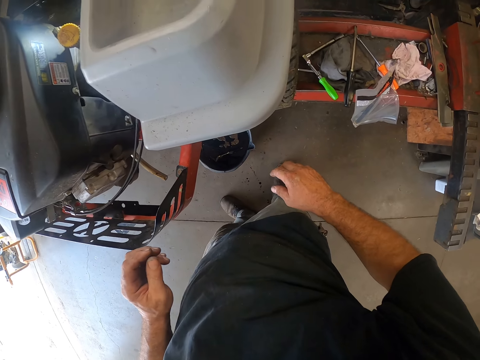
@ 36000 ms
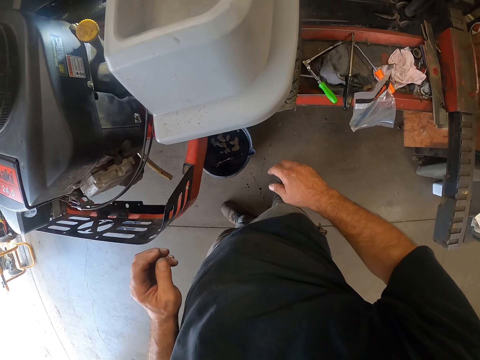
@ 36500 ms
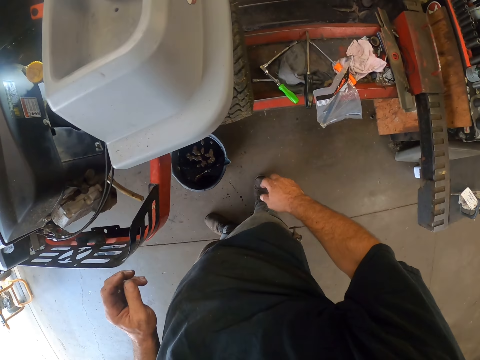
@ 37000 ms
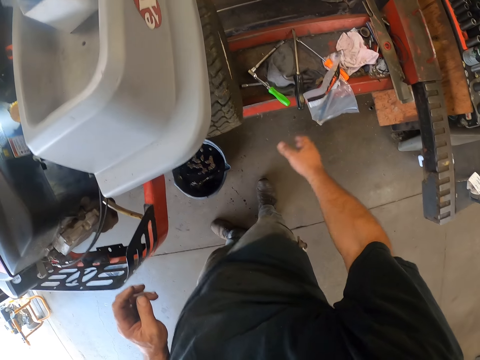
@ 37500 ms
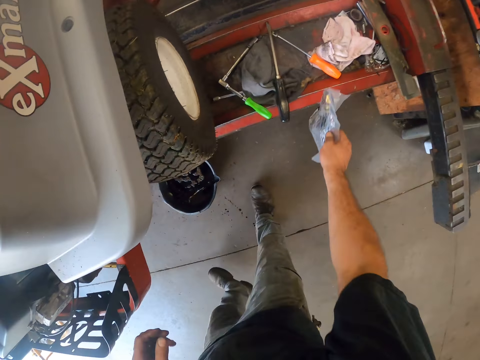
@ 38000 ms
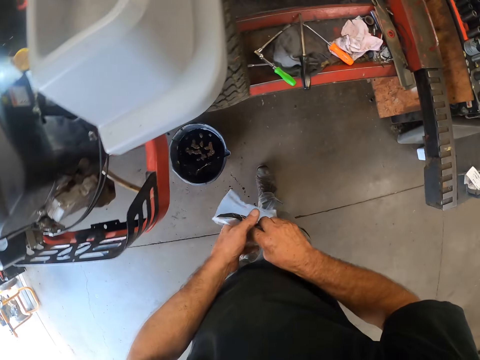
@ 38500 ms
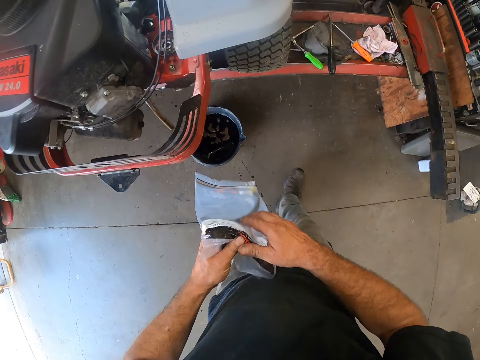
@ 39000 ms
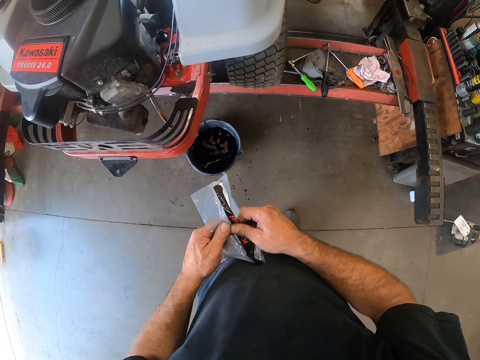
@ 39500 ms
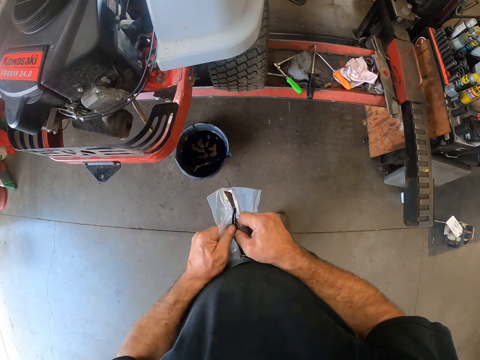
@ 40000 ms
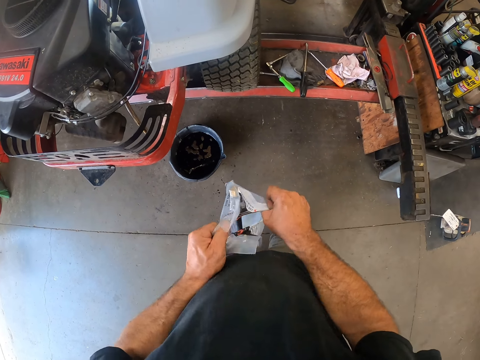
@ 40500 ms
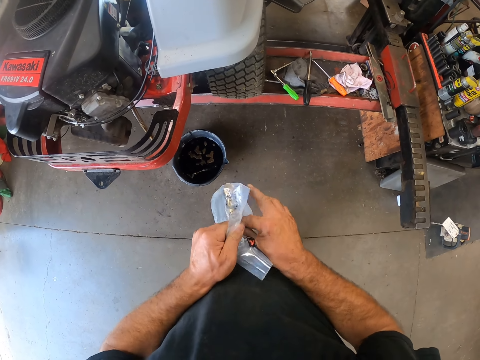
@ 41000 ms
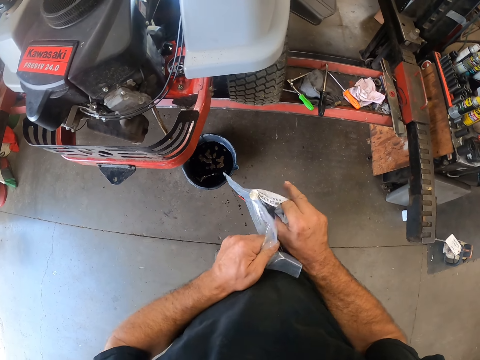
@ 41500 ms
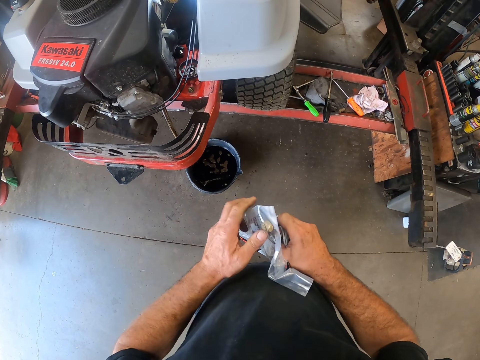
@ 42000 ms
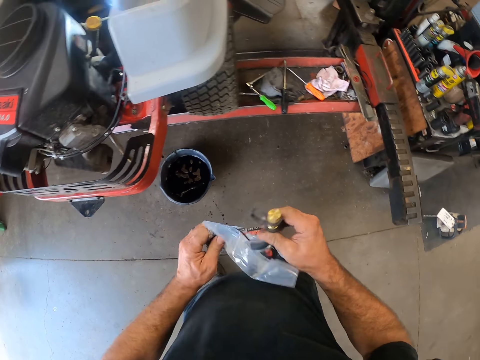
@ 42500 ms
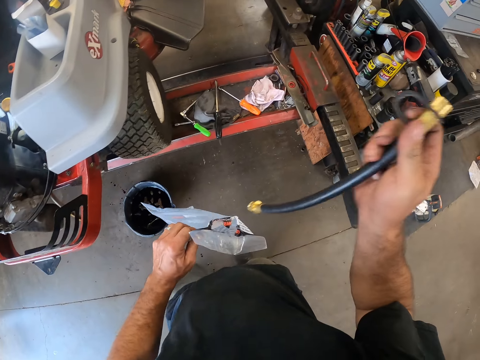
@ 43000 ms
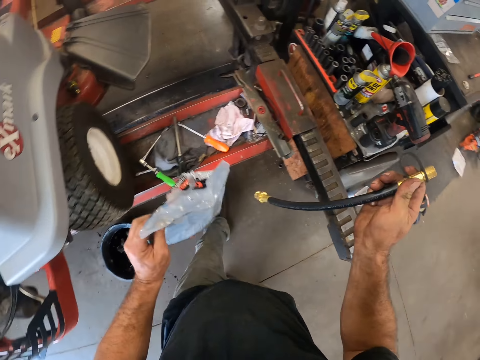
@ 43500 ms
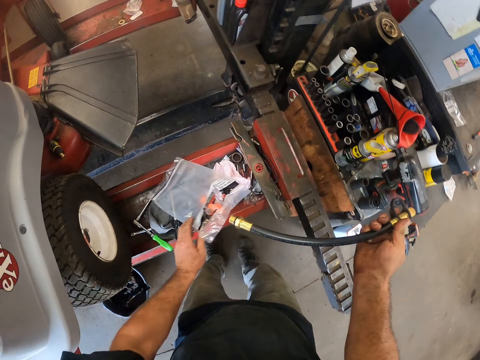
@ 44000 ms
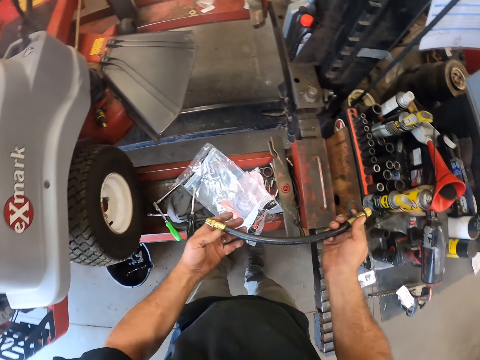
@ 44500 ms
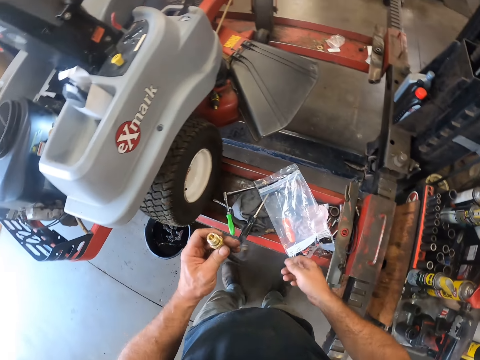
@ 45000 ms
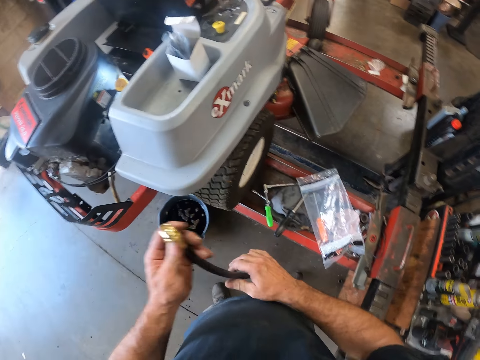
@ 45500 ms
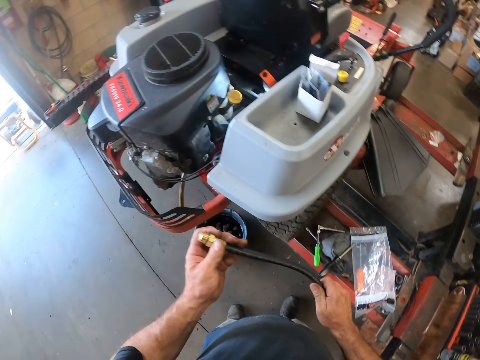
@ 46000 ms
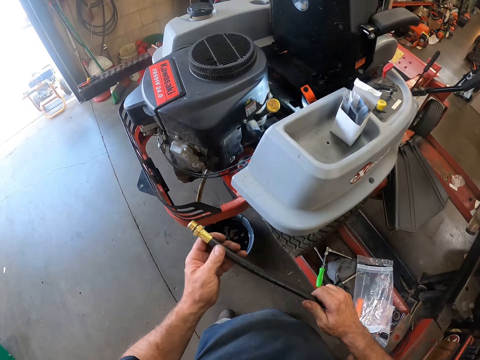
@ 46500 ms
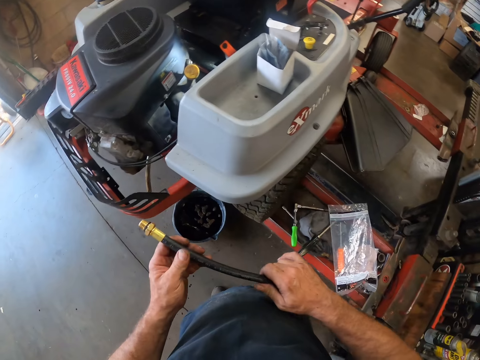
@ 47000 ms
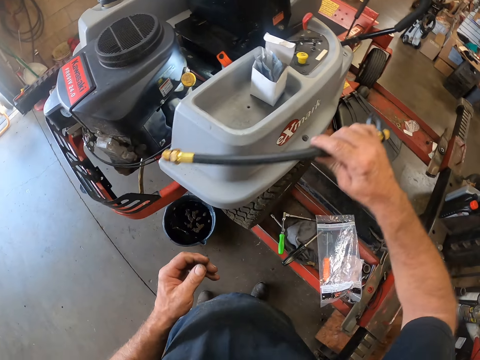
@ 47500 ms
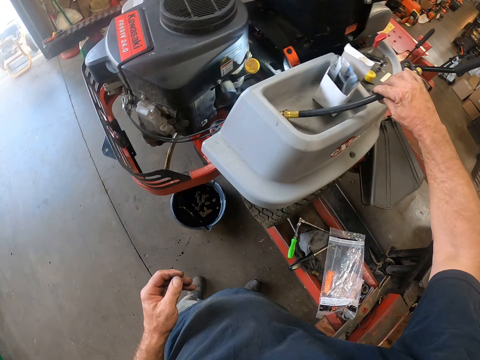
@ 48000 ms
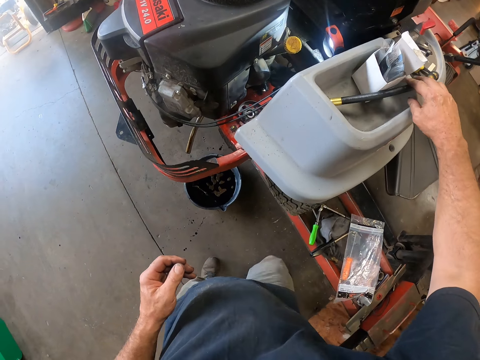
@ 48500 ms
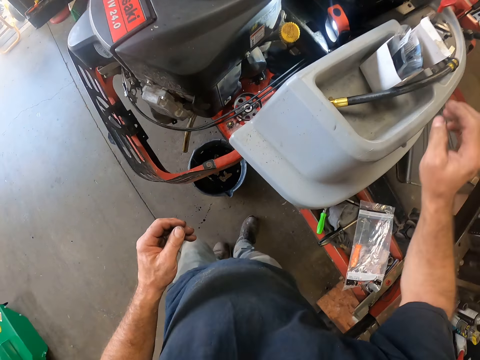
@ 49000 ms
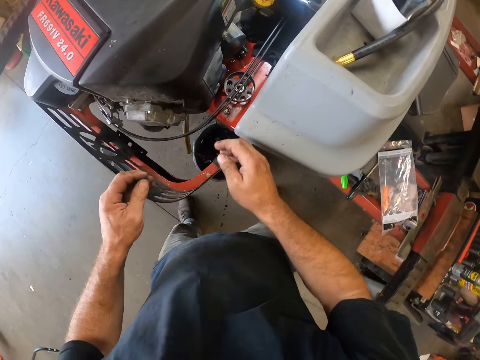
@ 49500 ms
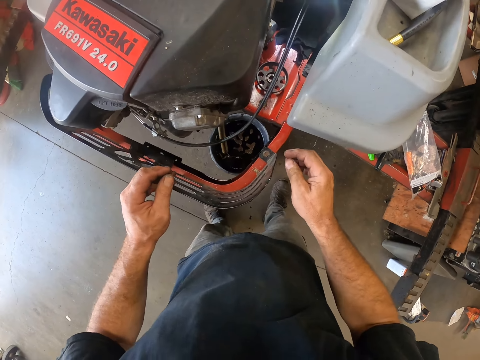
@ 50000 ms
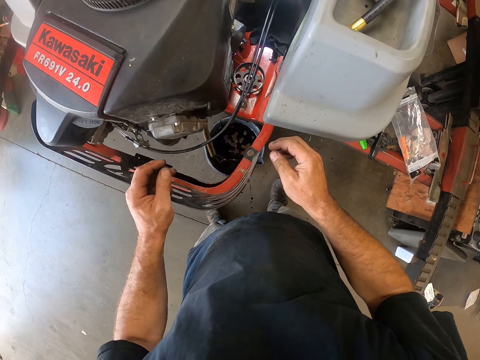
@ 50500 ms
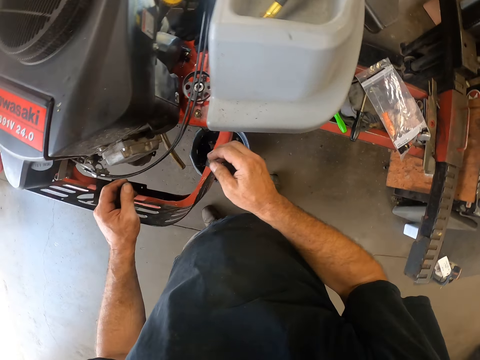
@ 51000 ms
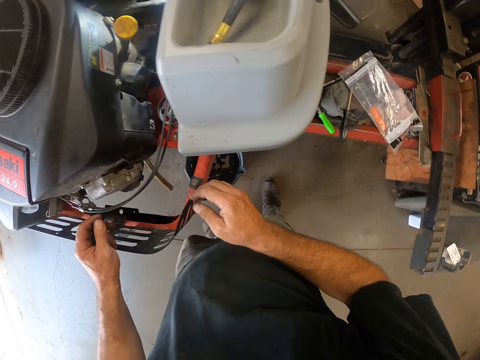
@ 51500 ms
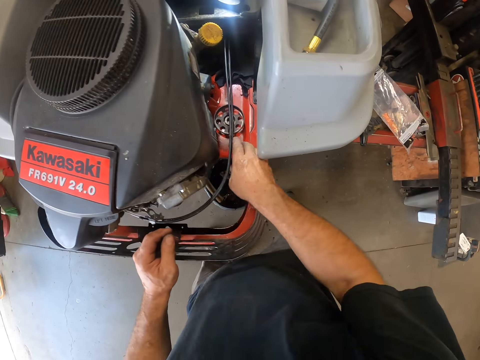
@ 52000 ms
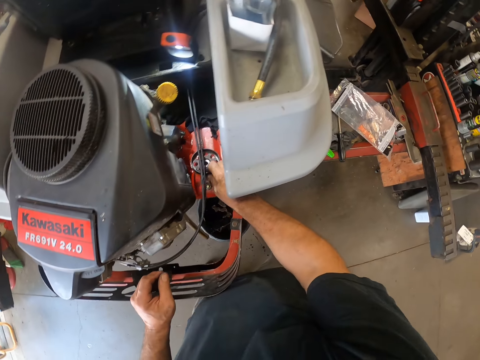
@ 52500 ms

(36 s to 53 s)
The camera wearer picks up a pack of hose from the stand with his right hand. He opens the pack with both hands. He removes a hose from the pack with his right hand. He drops the pack on the stand with his left hand. He passes the hose to his left hand. He passes the hose to his right hand. He drops the hose on the lawn mower.

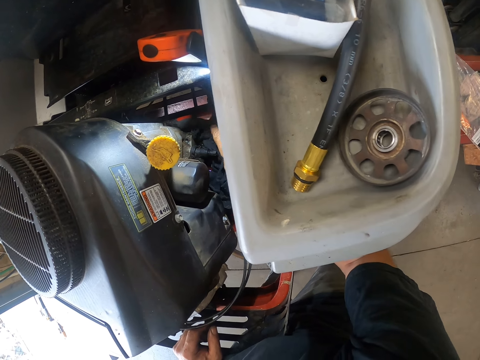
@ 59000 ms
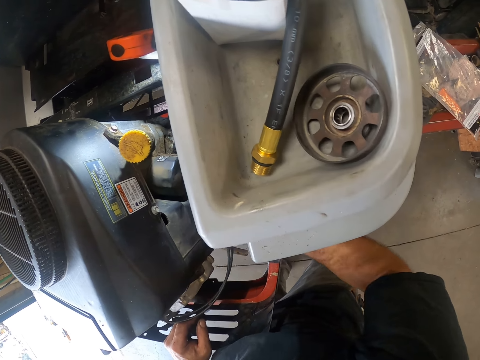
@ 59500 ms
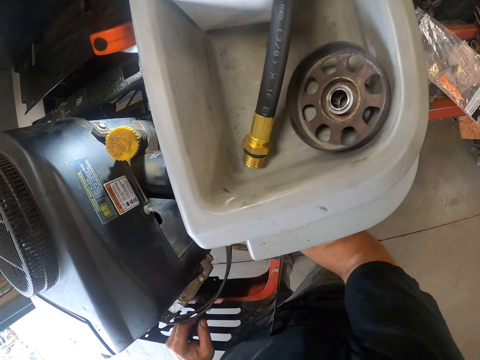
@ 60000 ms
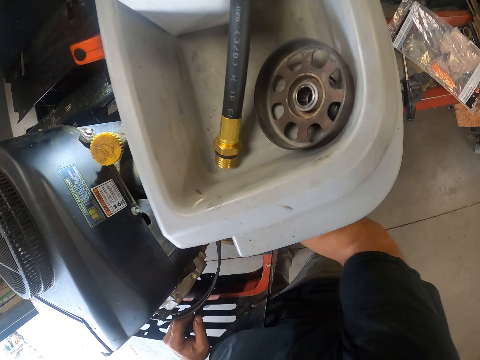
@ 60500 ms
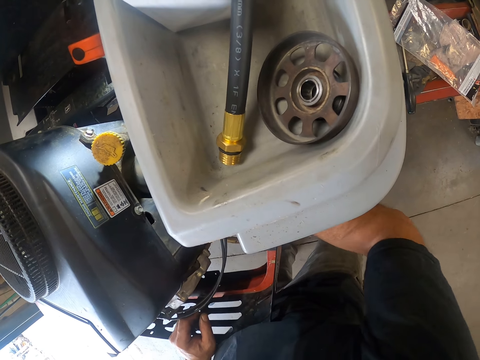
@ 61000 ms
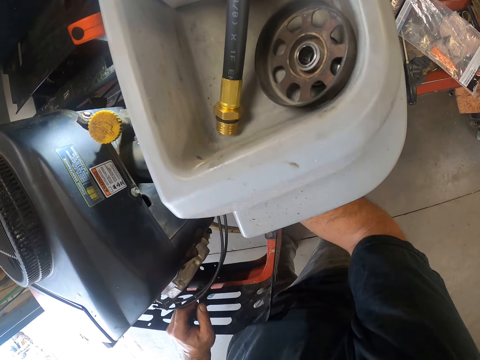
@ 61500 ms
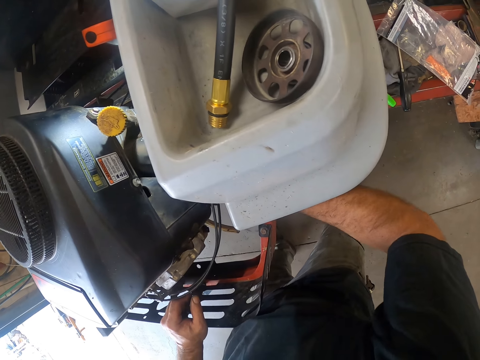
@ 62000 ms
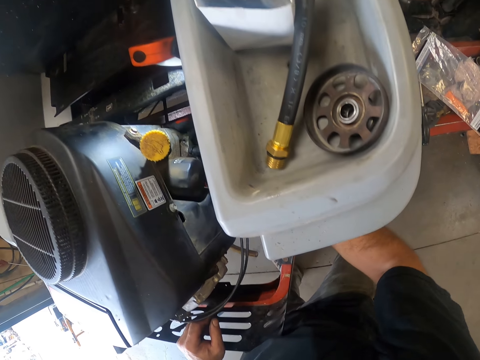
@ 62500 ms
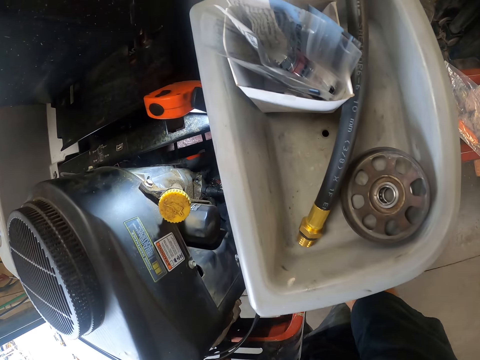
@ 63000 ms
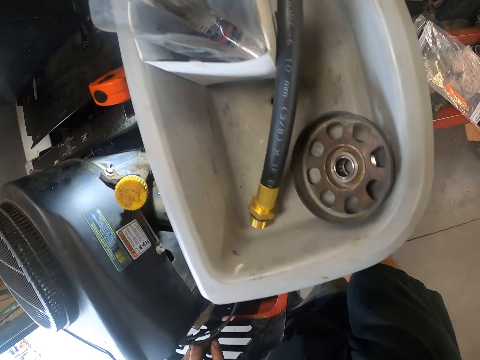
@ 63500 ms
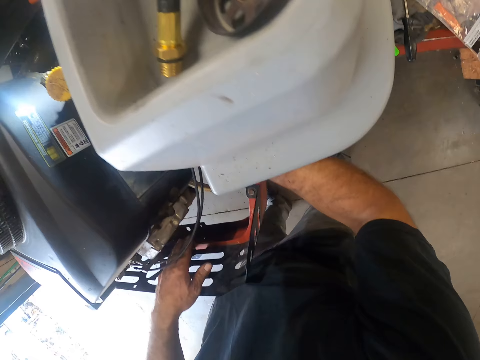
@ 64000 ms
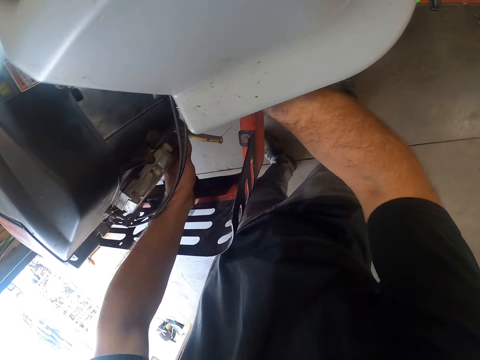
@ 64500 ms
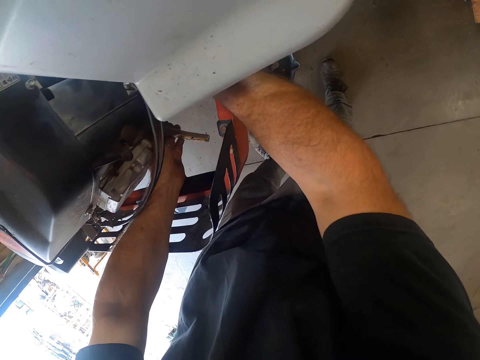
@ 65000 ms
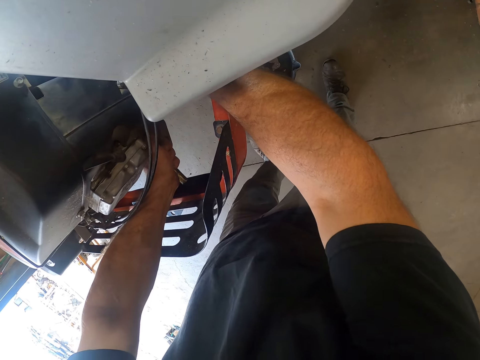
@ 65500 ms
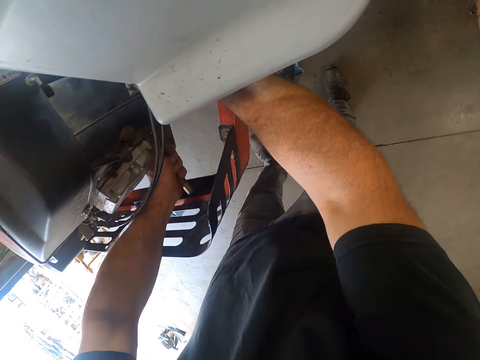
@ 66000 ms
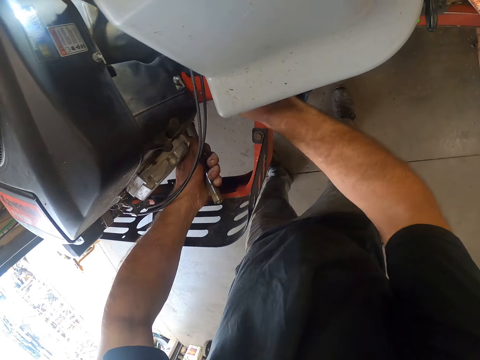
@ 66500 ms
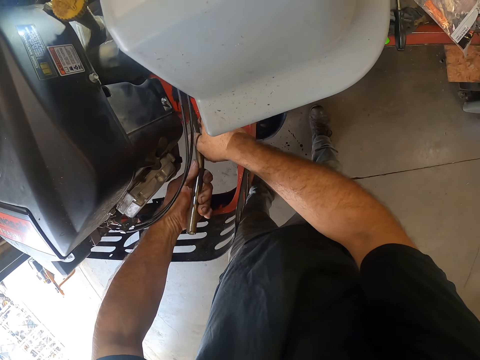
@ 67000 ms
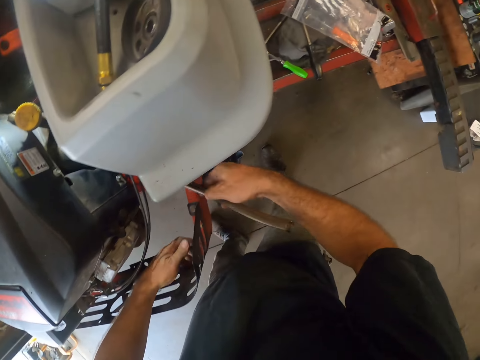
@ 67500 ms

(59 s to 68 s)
The camera wearer cleans the lawn mower with the rag. He wipes the engine. He pulls out the other hose from the lawn mower with his left hand. He holds the cable. He passes the other hose to his right hand.
